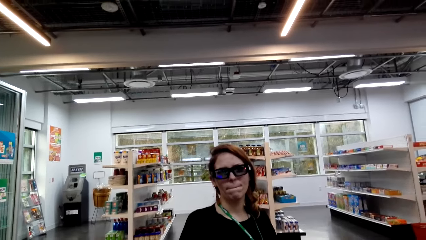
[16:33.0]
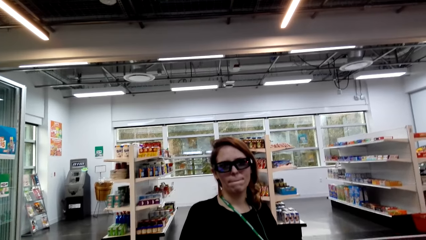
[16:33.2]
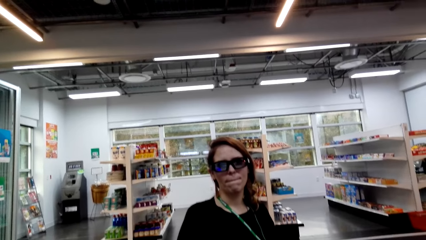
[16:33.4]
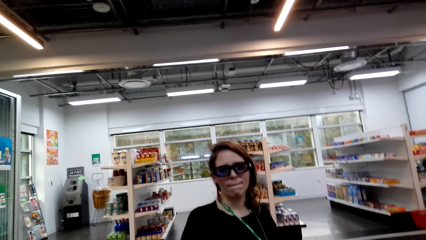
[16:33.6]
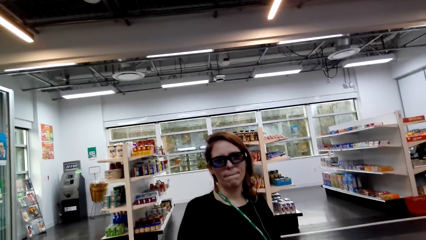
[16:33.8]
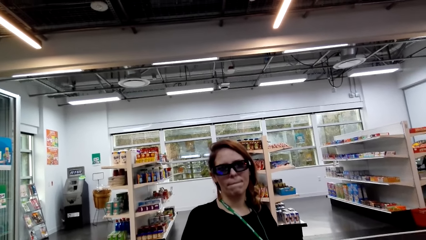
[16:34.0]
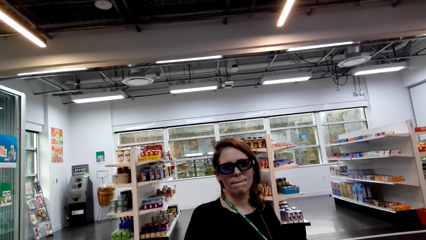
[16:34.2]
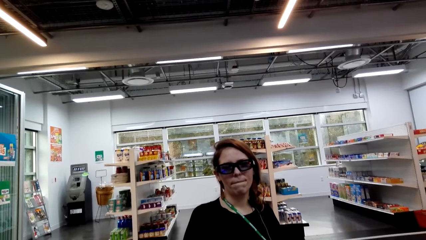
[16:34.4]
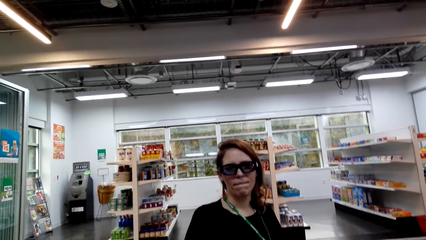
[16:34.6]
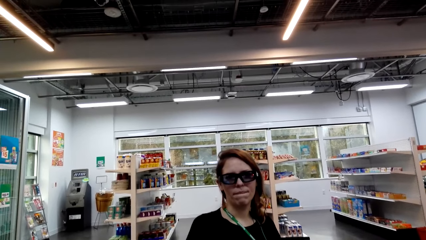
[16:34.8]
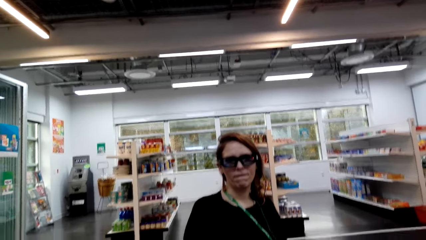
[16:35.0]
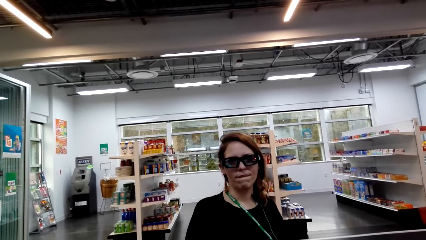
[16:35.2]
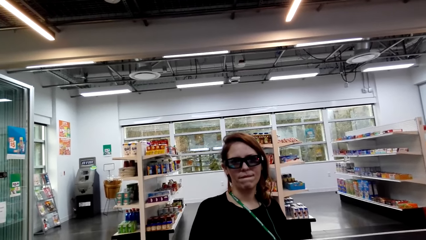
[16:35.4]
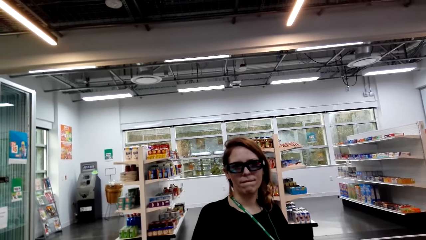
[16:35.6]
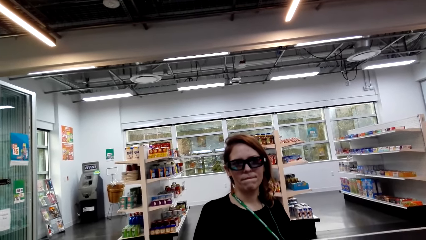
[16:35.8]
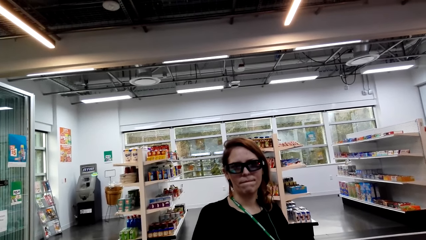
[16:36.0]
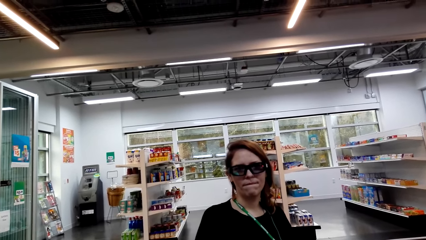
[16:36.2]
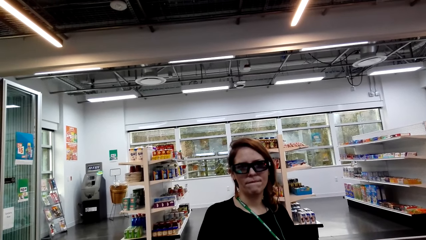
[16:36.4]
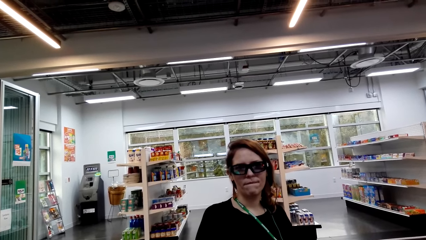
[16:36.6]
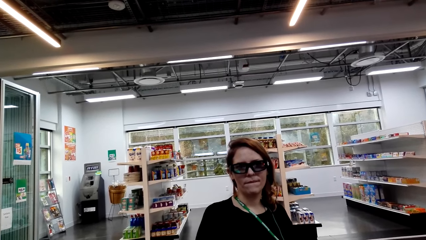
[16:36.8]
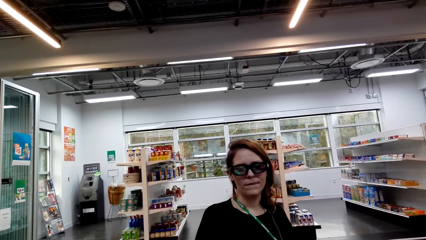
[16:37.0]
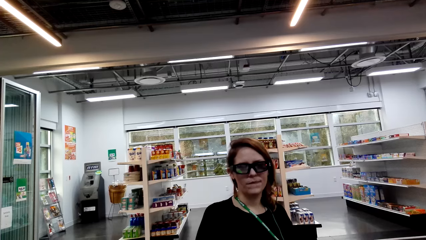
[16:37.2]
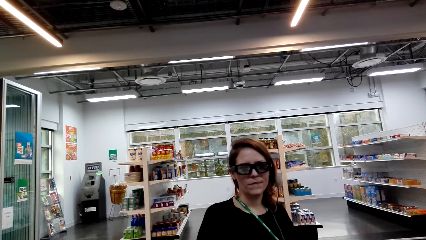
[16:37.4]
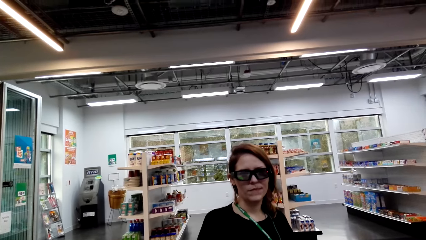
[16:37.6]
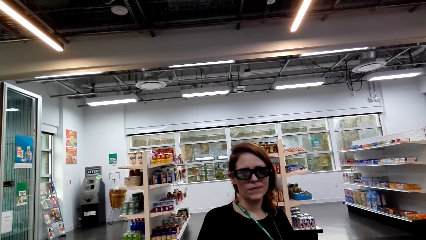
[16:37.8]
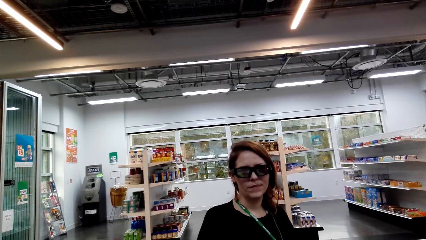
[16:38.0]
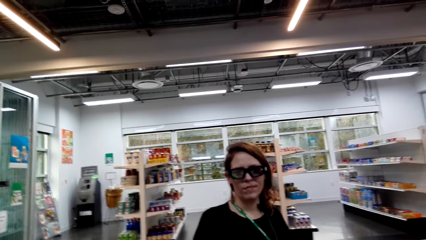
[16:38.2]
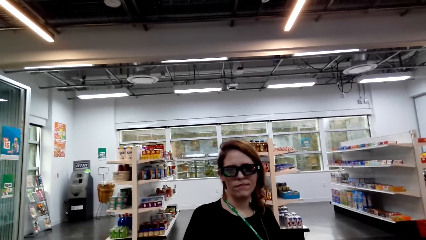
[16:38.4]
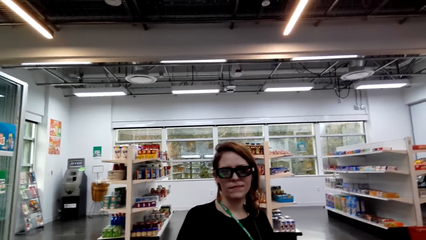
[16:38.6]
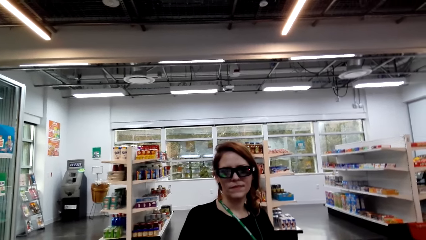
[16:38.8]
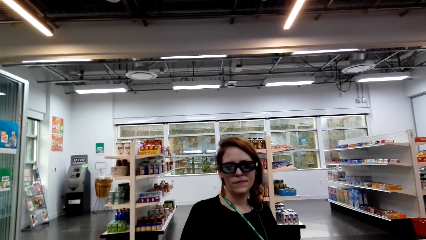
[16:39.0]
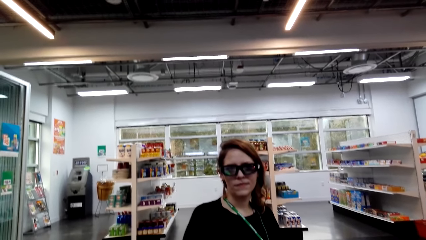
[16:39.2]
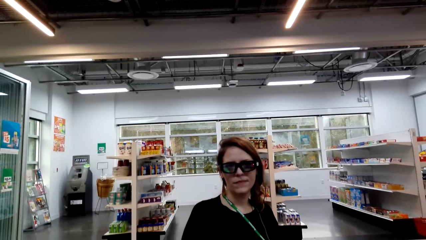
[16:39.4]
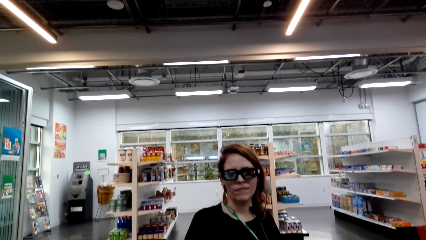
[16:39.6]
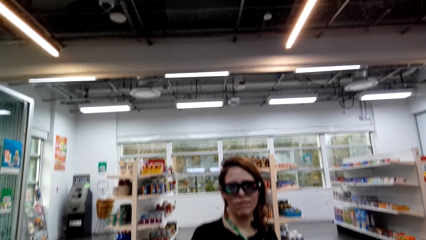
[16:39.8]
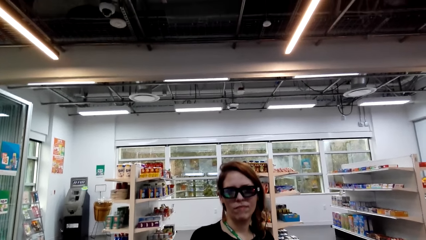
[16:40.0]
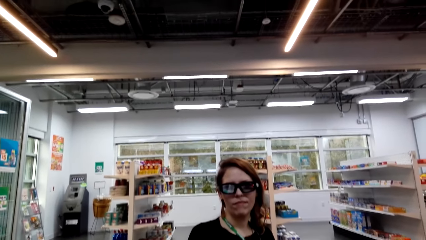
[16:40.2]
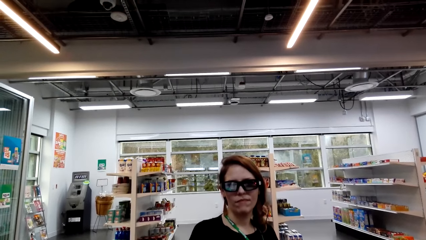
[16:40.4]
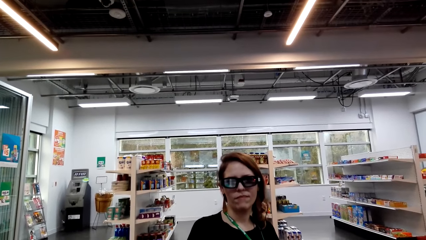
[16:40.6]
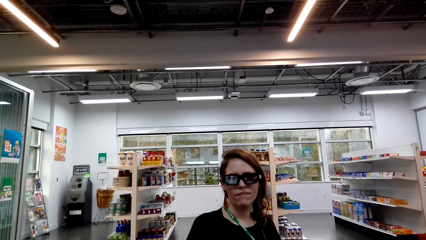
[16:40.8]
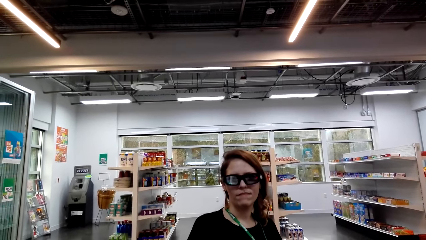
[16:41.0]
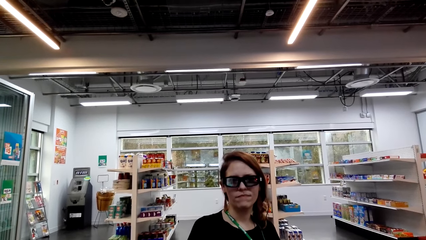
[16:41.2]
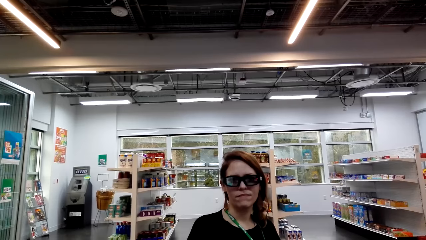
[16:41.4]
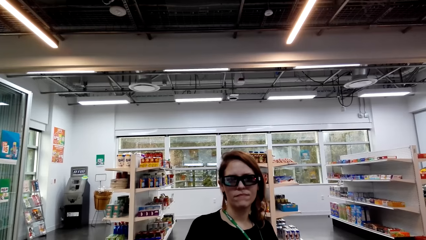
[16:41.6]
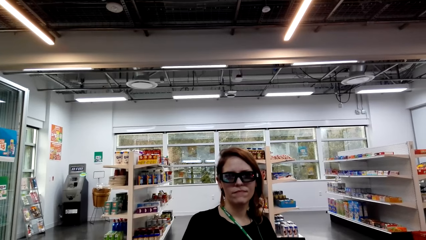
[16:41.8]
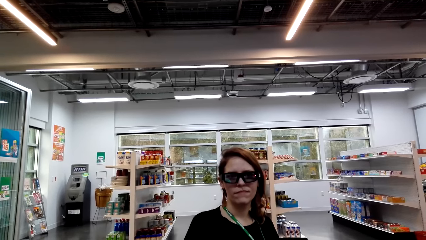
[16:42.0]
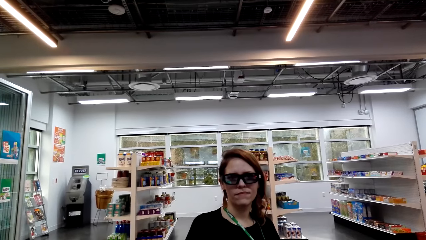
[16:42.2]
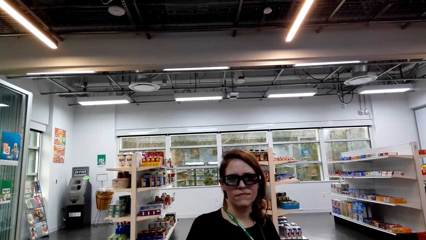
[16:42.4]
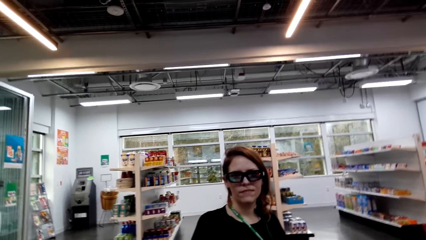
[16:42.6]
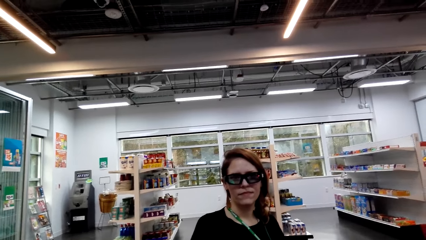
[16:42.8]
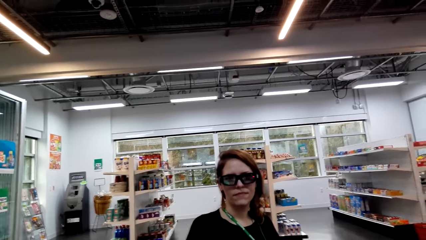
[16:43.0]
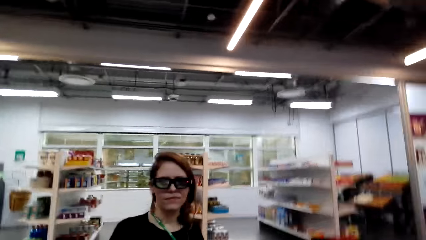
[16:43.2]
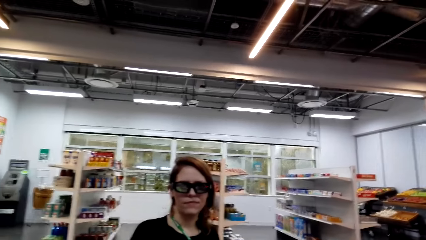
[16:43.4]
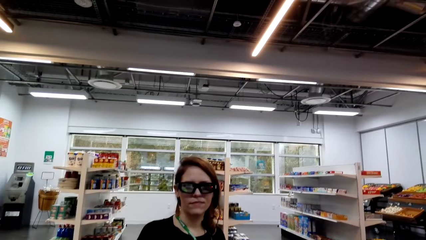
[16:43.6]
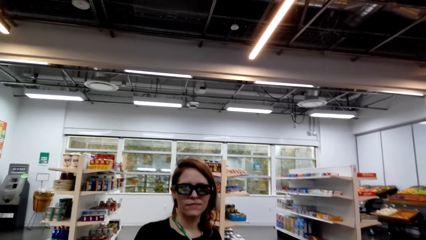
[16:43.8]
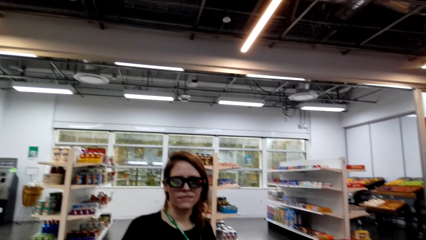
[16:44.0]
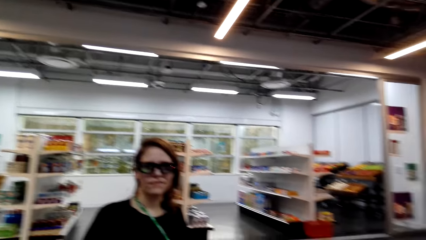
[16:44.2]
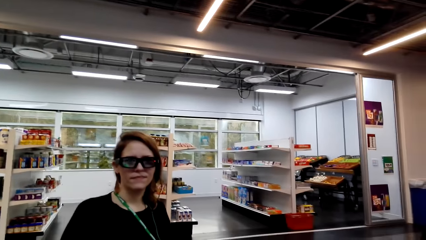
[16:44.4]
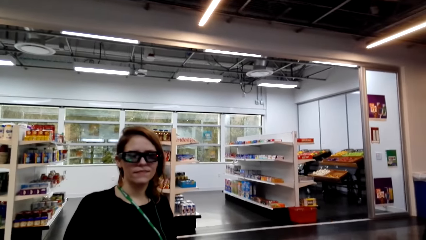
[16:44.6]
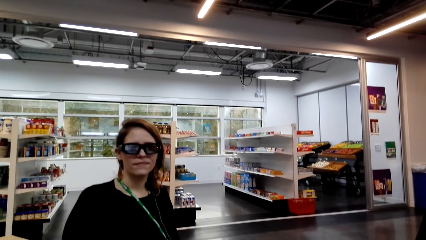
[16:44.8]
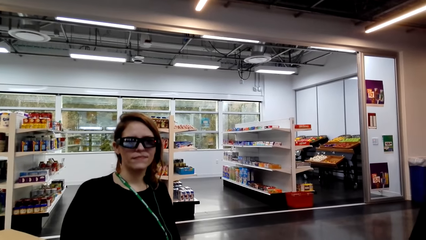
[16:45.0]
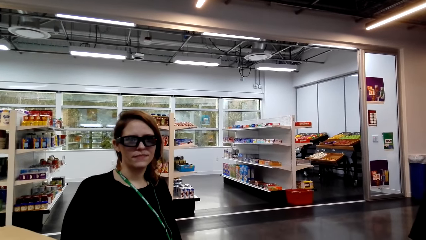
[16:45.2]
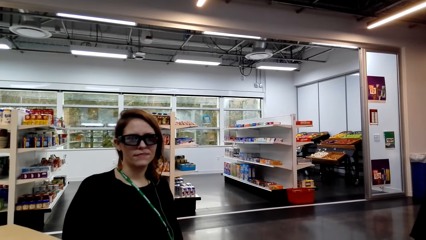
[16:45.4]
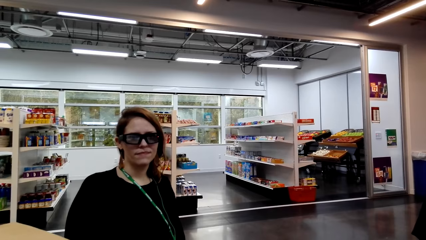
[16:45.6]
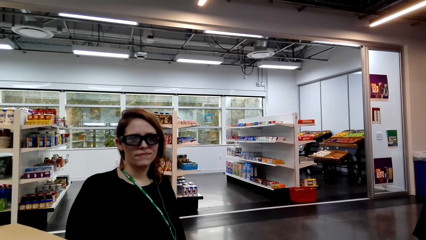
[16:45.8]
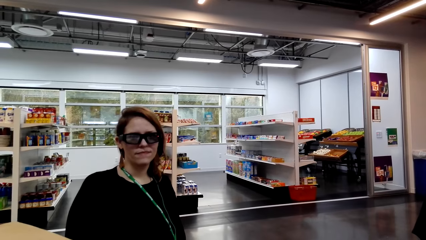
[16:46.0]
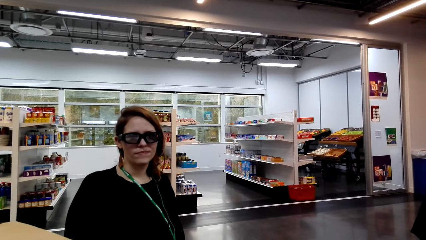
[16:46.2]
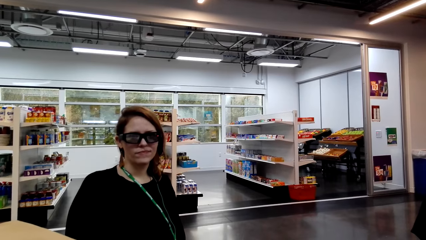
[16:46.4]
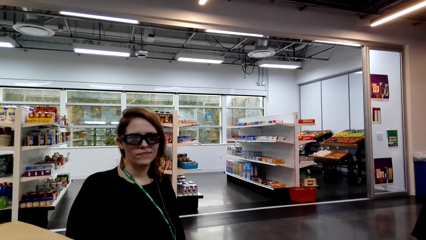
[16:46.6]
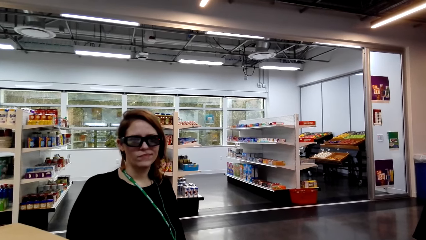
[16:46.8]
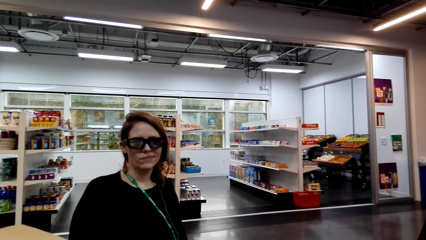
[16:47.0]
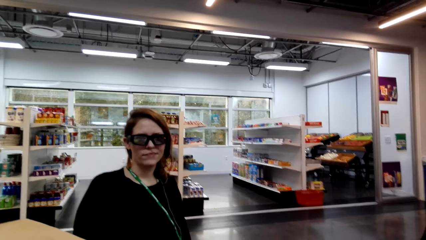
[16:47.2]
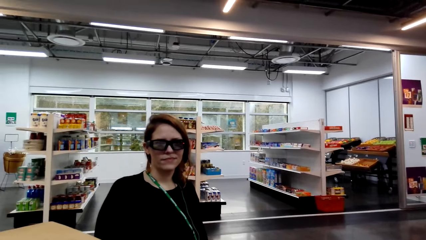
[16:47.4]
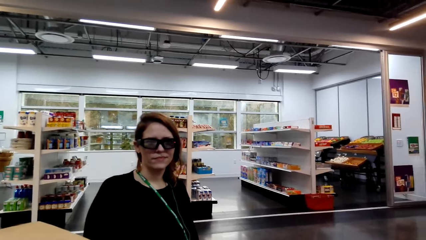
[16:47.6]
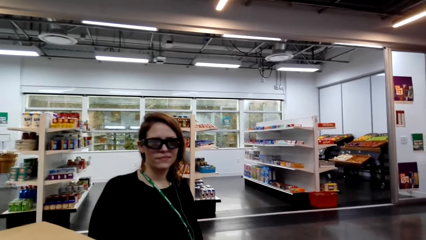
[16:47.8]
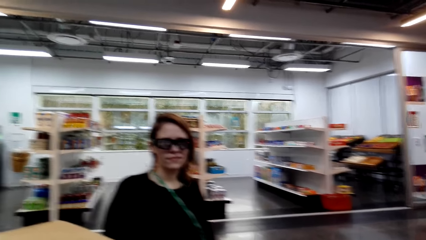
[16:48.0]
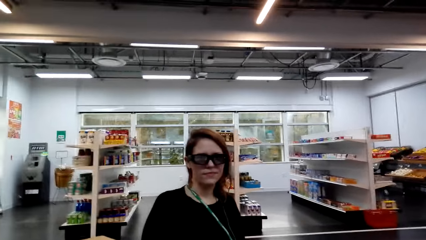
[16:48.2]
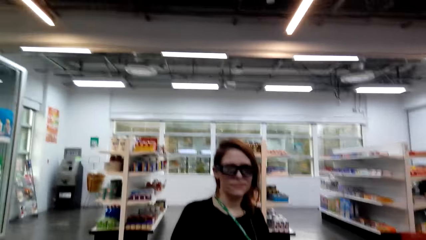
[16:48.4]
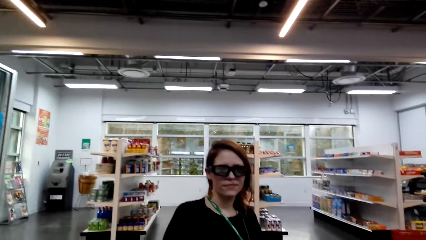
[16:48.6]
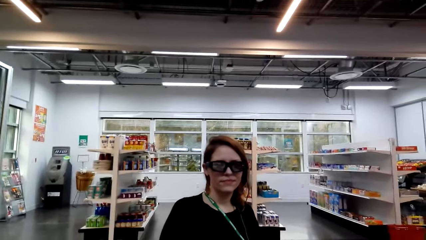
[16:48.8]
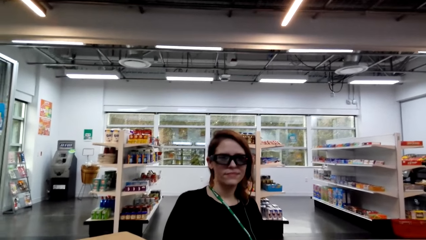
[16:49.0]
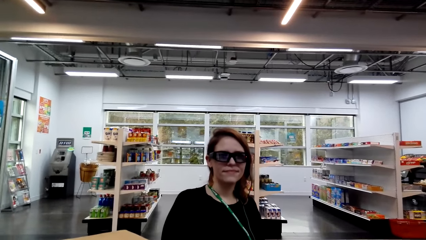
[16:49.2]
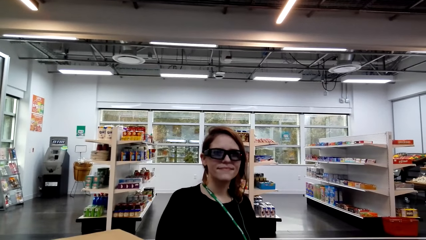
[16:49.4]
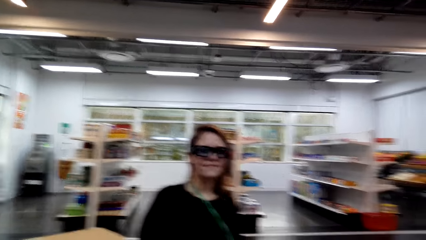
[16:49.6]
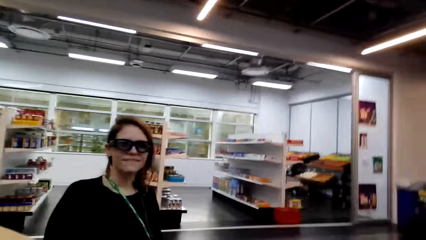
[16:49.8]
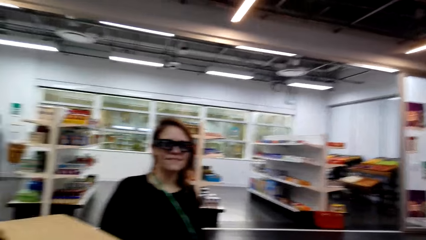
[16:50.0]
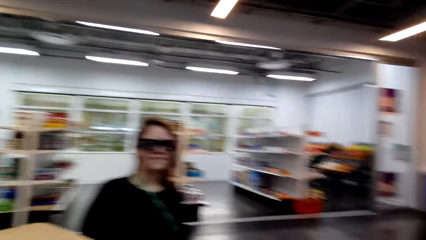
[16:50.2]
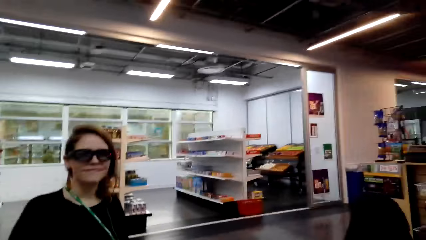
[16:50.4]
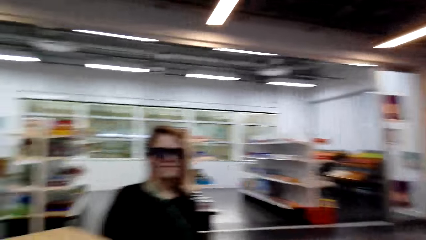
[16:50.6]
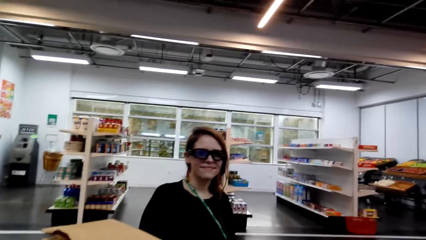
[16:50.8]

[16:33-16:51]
A lady looks around a supermarket. The camera wearer looks around the supermarket. The lady looks around the supermarket. The camera wearer looks around the supermarket.
